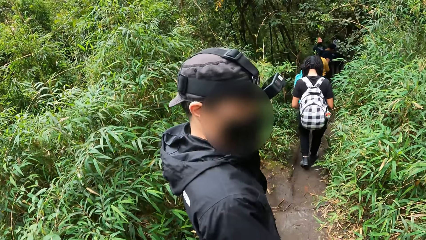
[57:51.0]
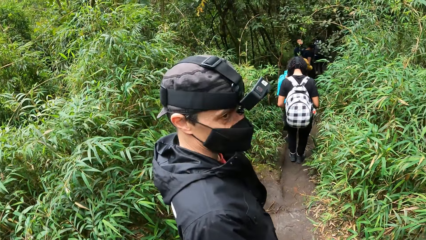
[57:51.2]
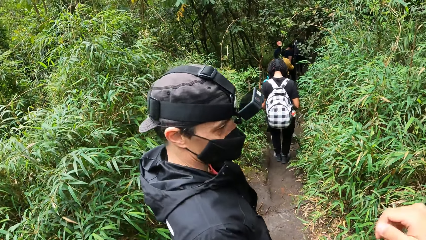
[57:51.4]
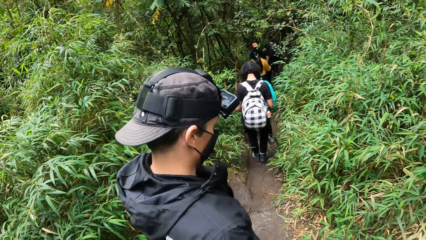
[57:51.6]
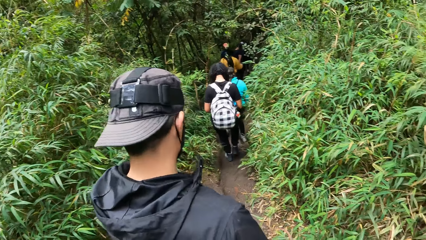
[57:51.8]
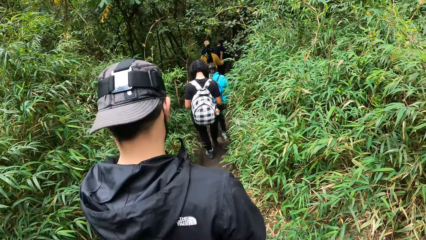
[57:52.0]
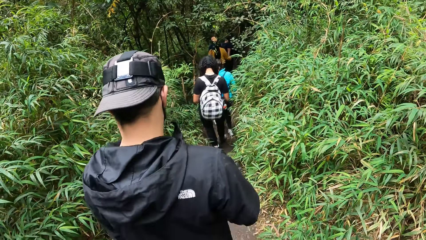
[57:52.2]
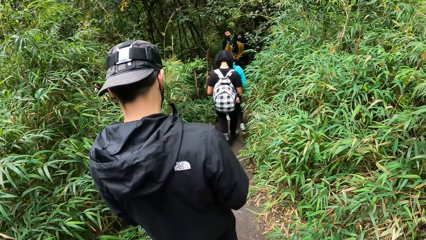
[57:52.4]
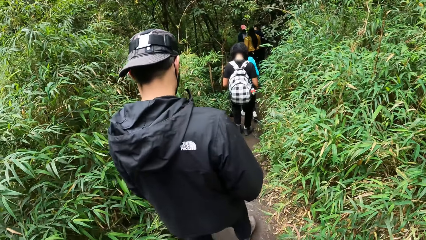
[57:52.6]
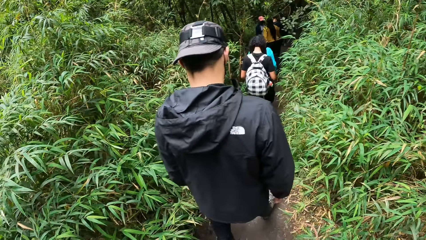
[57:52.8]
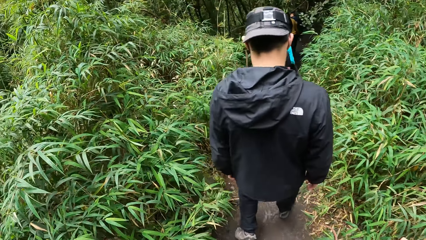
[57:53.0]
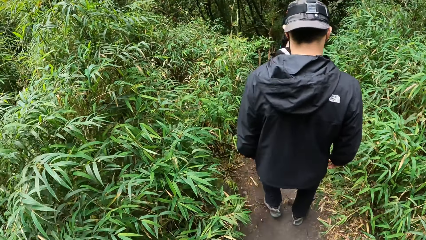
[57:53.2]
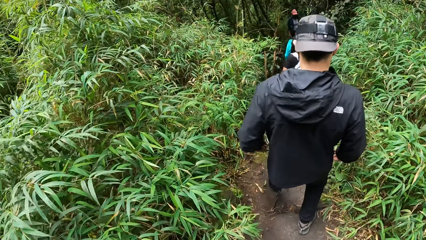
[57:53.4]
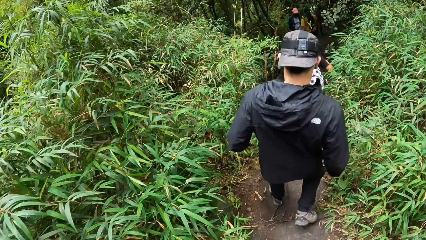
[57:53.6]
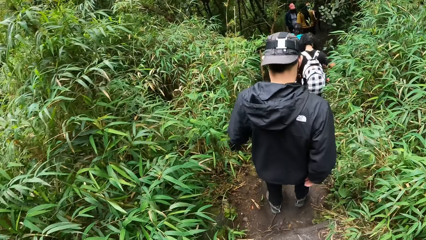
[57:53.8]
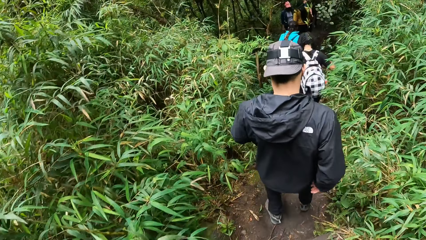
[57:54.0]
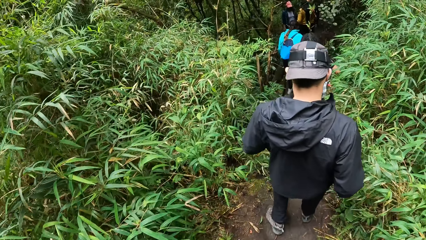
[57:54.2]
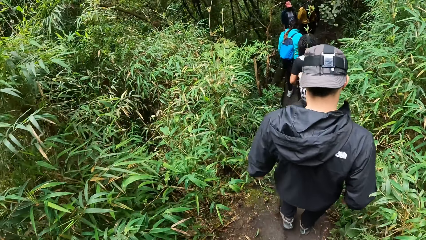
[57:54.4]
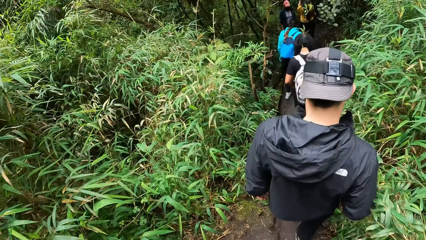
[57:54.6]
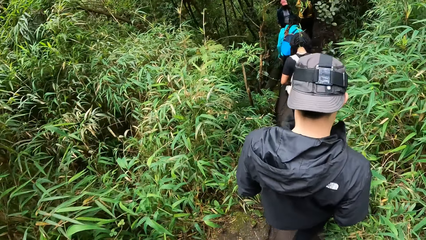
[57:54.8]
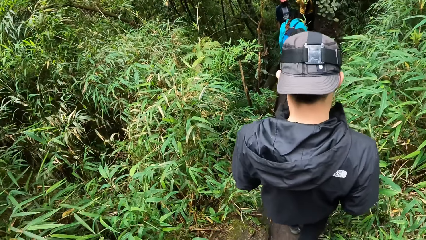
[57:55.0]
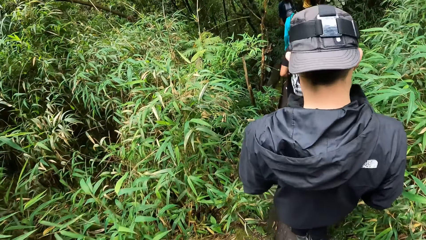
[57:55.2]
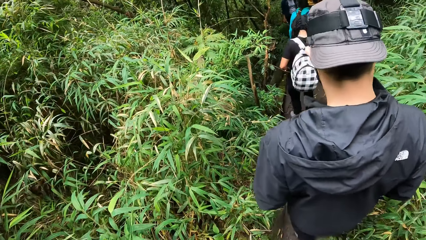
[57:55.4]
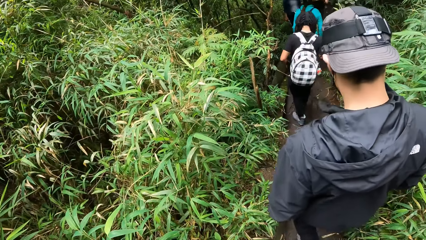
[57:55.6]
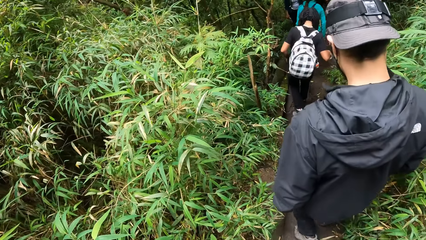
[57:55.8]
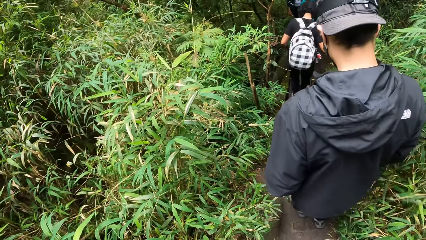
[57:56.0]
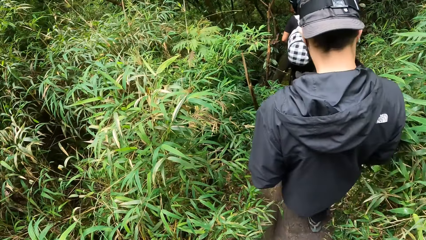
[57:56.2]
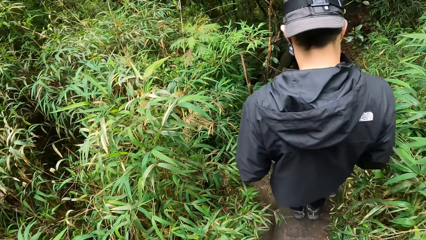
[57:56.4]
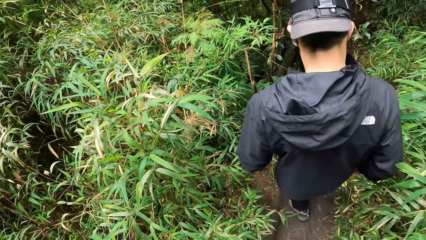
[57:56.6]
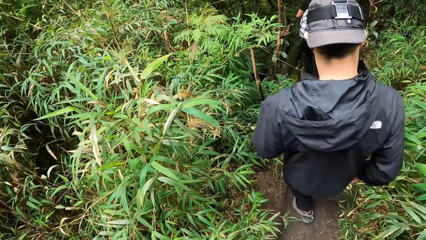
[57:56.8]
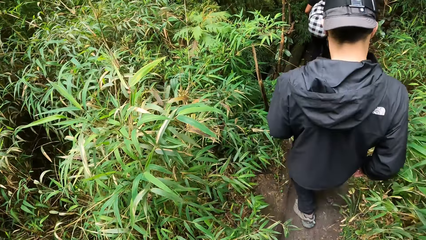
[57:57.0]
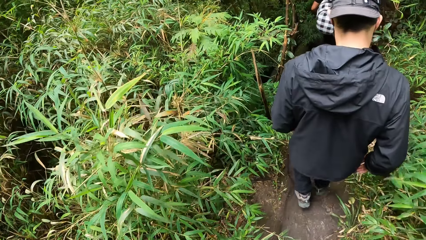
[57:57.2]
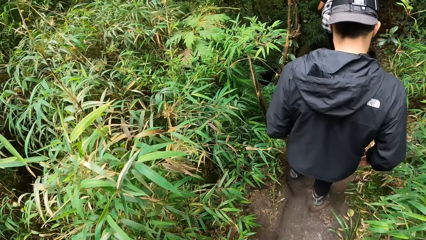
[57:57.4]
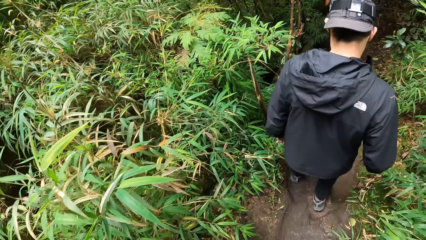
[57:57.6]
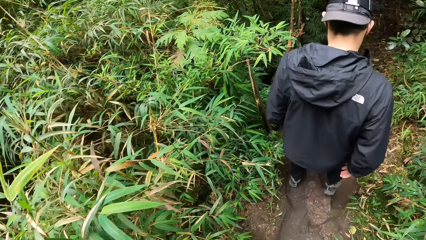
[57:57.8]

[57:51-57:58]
The camera wearer walks down the pathway in the forest with the woman.

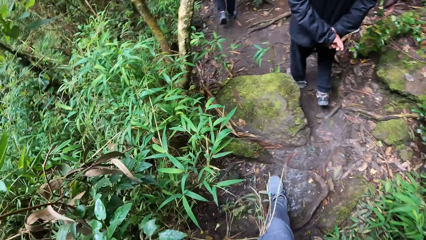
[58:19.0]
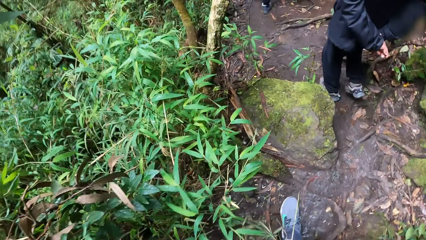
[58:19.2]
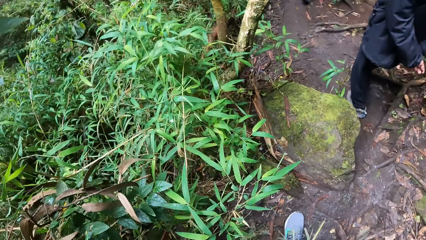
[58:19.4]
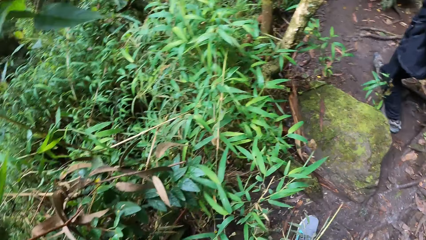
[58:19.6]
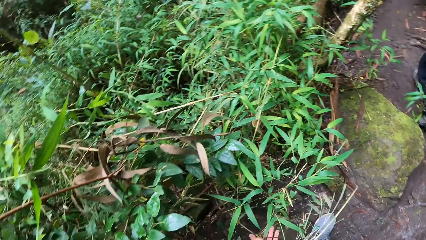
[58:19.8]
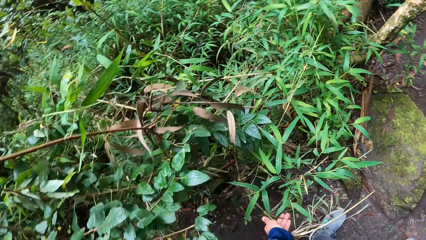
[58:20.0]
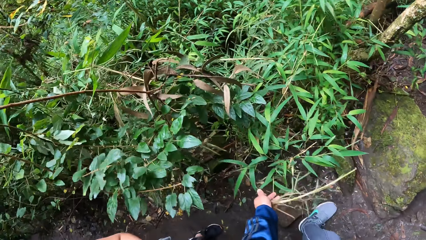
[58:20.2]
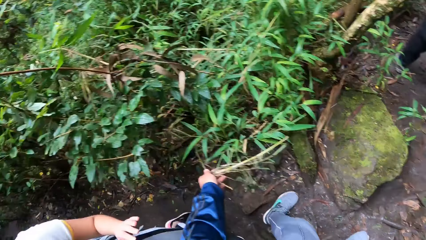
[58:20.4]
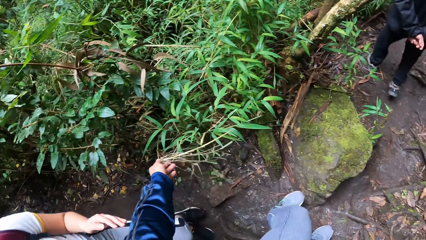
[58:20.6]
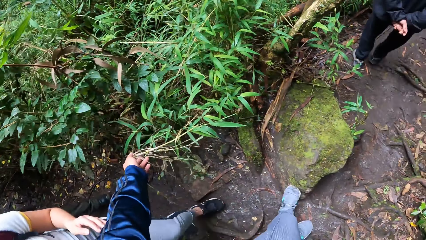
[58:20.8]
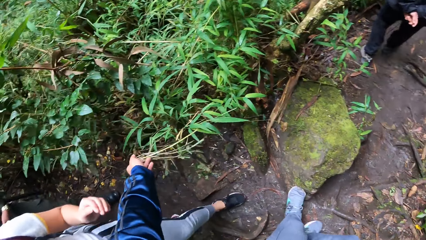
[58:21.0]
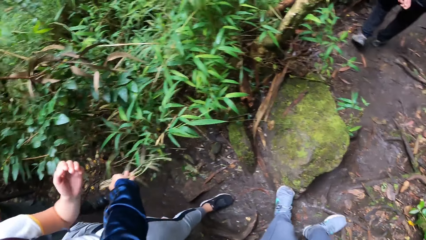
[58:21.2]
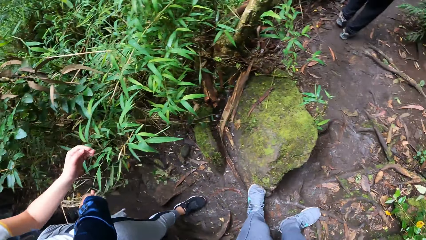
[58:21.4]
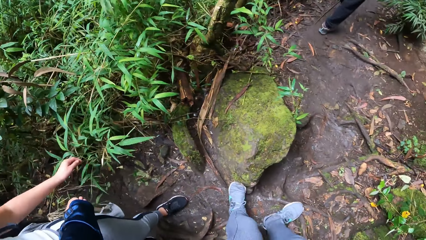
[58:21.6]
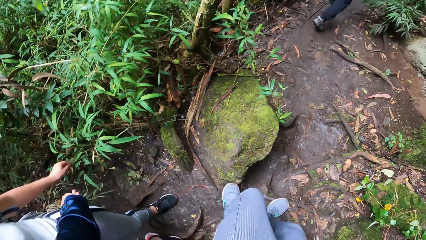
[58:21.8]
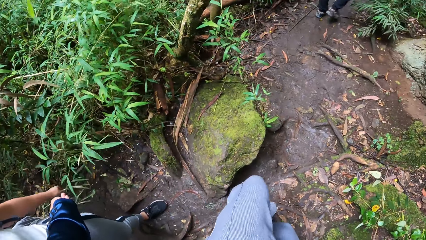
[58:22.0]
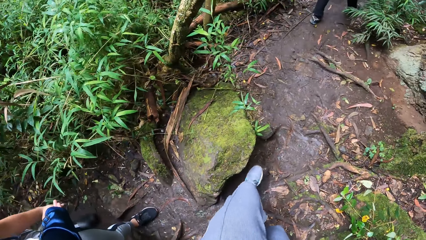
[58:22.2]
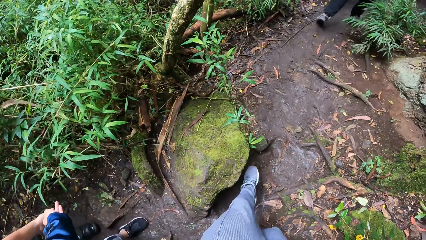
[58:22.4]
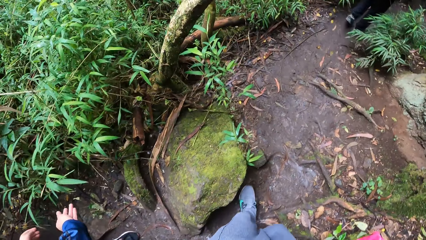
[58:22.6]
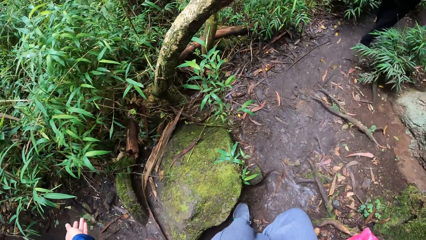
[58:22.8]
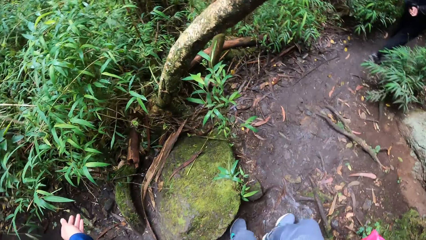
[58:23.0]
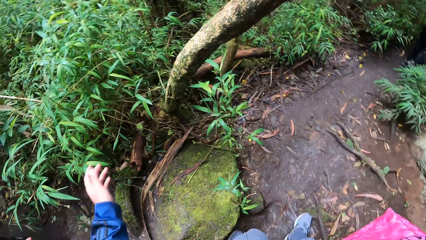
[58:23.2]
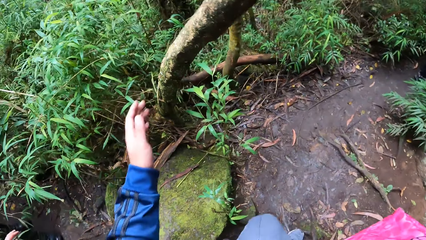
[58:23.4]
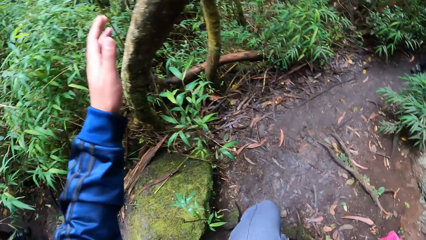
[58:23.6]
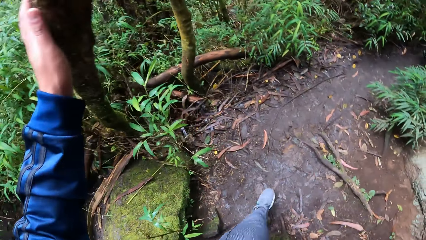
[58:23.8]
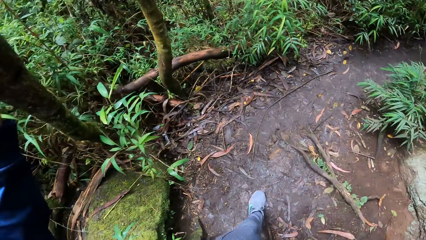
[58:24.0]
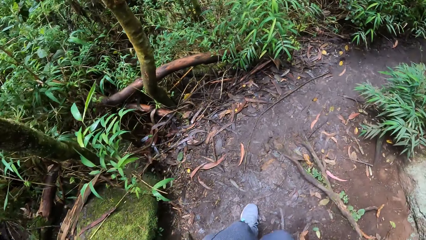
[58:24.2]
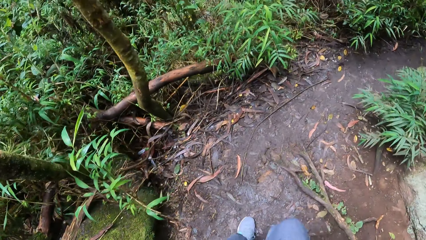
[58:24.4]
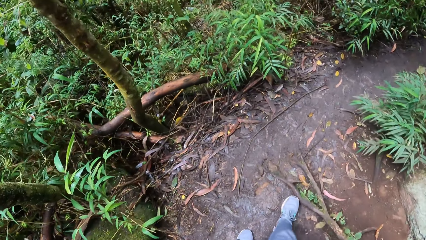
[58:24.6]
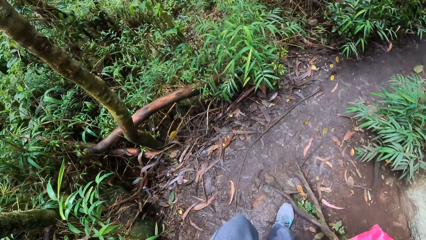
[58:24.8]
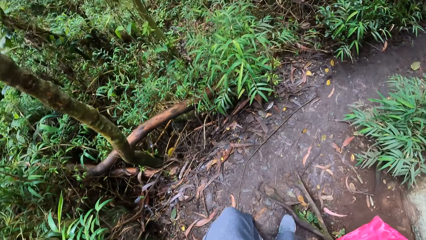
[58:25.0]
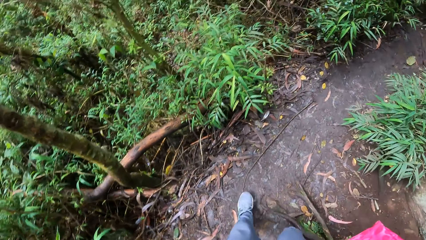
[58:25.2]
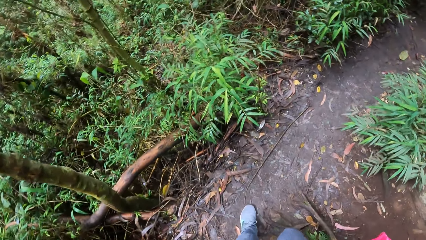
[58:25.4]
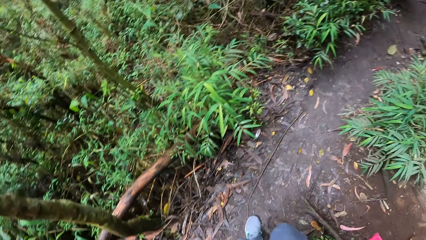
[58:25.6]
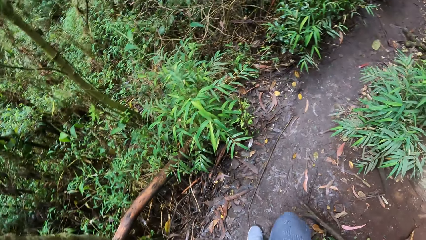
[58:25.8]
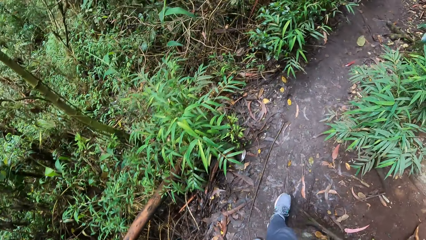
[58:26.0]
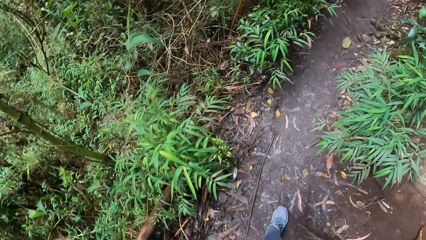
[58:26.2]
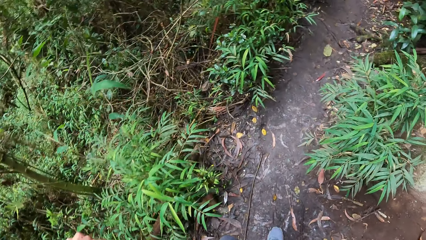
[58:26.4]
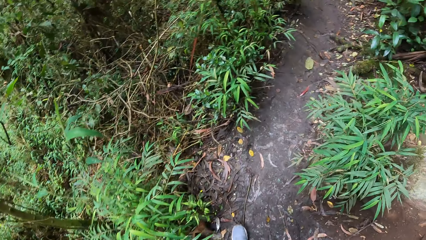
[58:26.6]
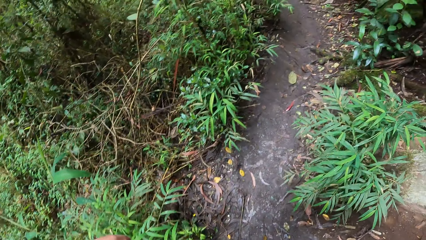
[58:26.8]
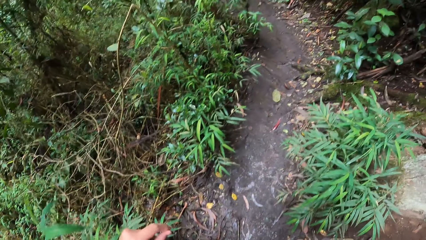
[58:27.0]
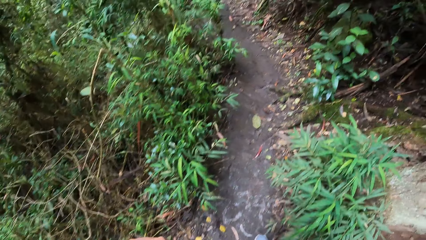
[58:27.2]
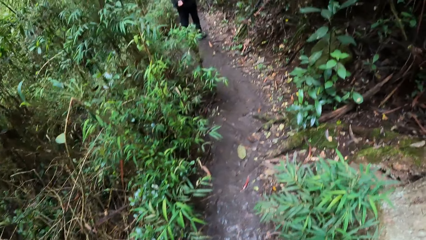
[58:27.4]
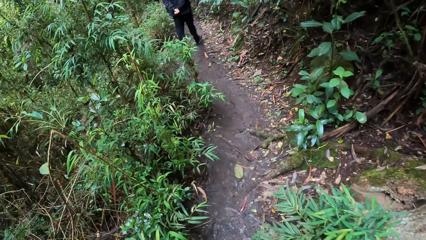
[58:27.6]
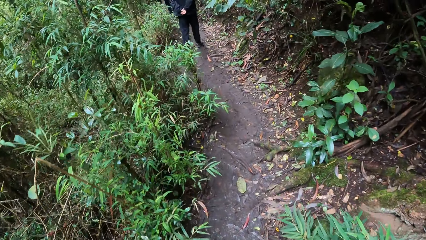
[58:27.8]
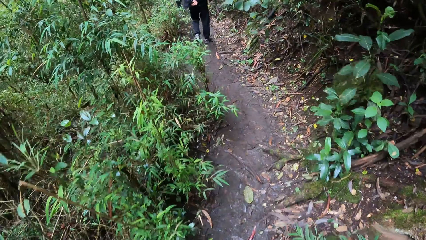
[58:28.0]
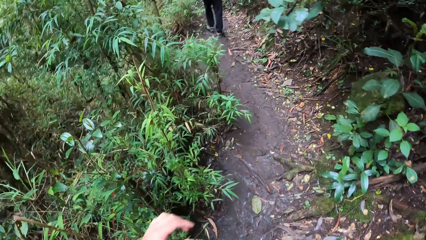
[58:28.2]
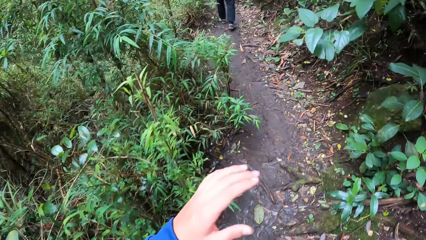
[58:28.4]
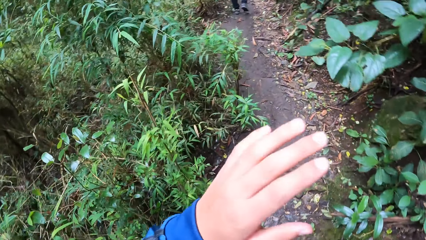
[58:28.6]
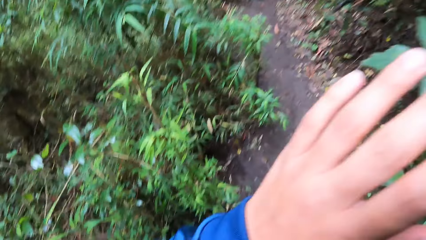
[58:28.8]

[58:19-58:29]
The camera wearer picks dried grasses from a plant in the forest with his left hand. The woman touches the plant in the forest with her left hand. The camera wearer drops the dried grasses on the pathway in the forest with his left hand. He touches a tree in the forest with his left hand.
